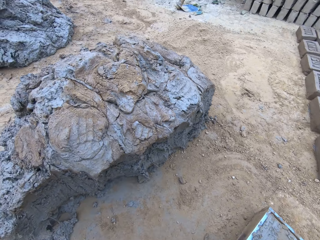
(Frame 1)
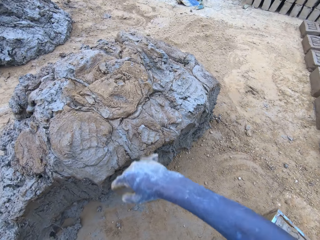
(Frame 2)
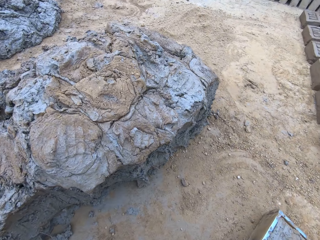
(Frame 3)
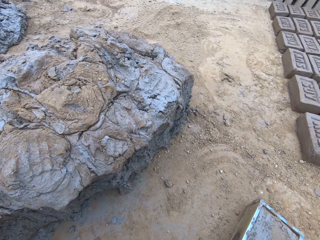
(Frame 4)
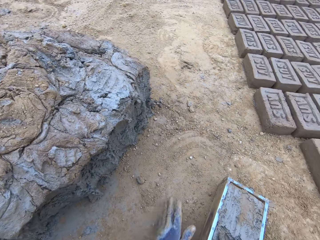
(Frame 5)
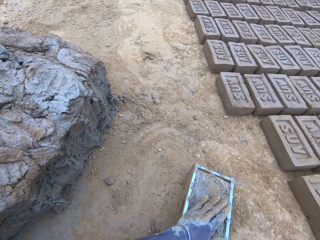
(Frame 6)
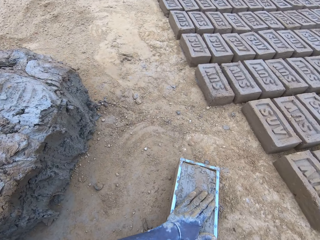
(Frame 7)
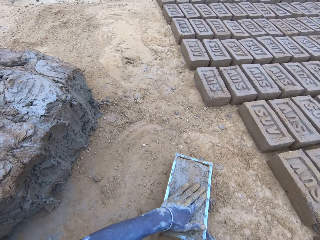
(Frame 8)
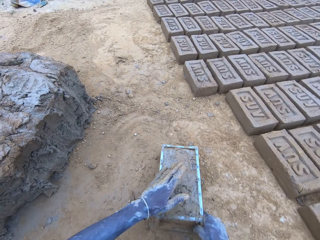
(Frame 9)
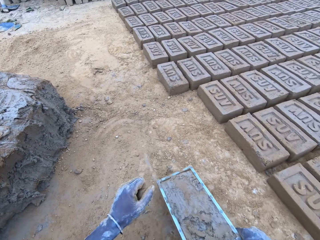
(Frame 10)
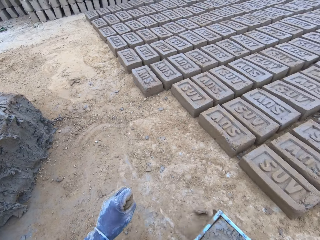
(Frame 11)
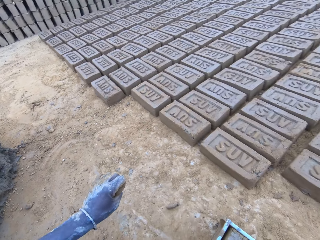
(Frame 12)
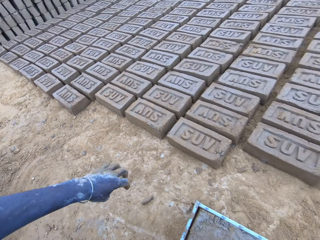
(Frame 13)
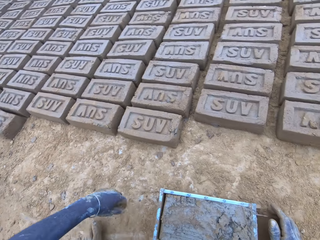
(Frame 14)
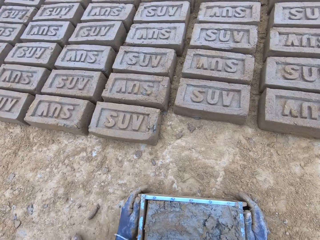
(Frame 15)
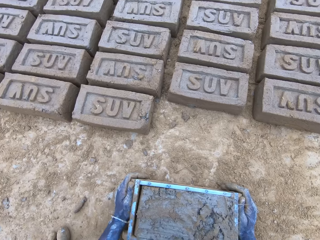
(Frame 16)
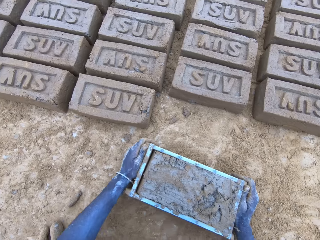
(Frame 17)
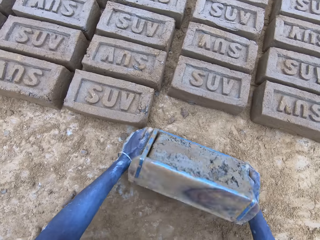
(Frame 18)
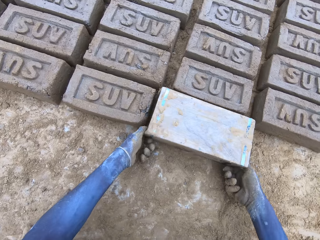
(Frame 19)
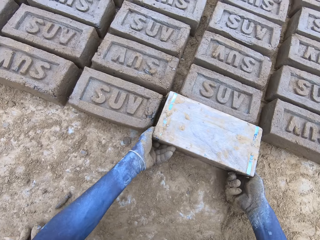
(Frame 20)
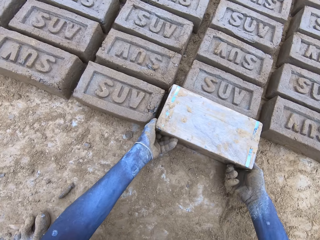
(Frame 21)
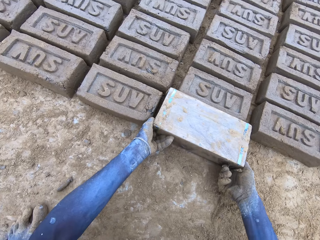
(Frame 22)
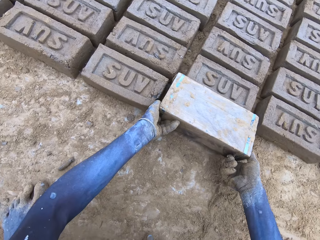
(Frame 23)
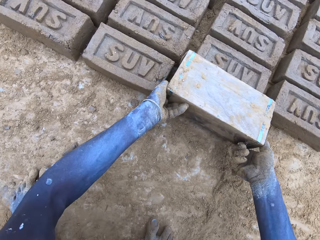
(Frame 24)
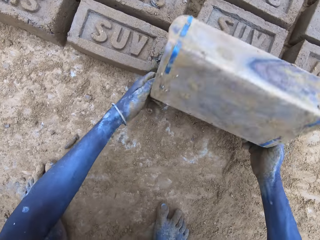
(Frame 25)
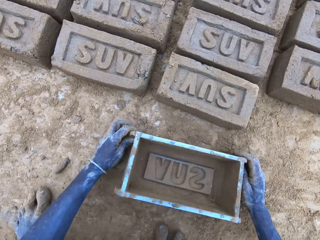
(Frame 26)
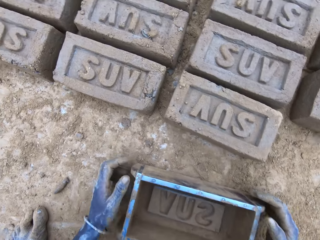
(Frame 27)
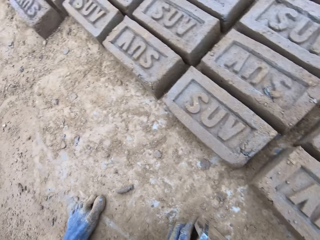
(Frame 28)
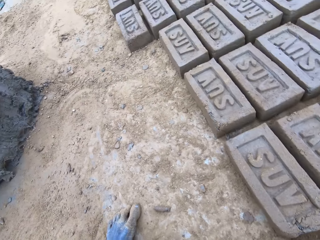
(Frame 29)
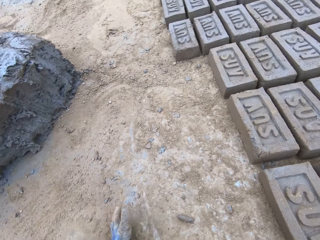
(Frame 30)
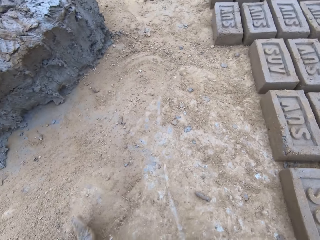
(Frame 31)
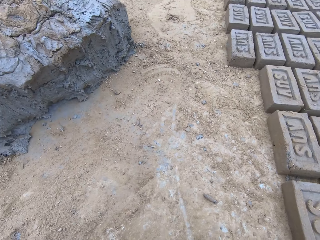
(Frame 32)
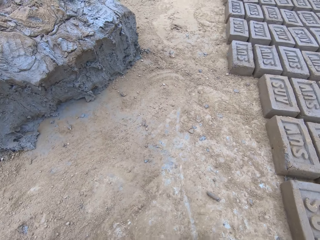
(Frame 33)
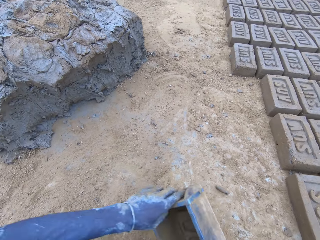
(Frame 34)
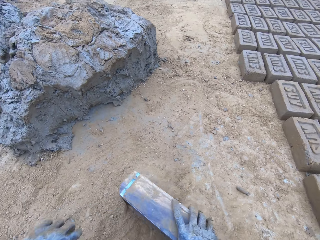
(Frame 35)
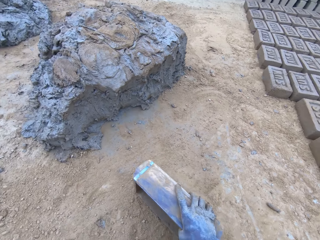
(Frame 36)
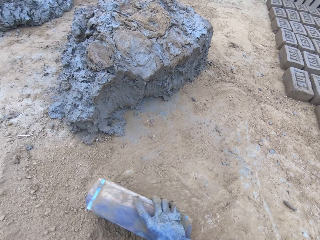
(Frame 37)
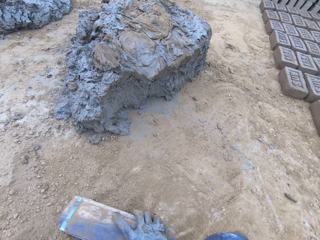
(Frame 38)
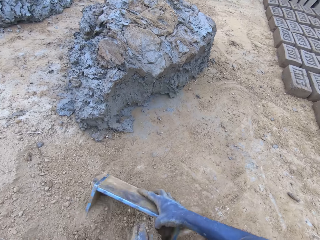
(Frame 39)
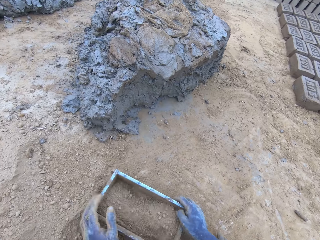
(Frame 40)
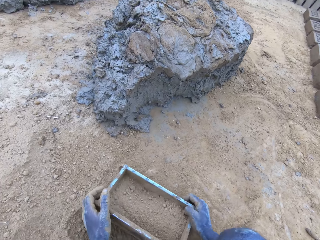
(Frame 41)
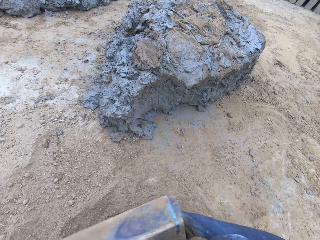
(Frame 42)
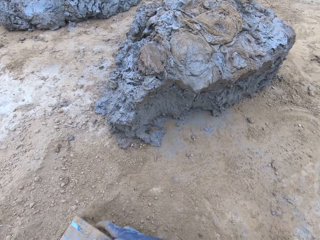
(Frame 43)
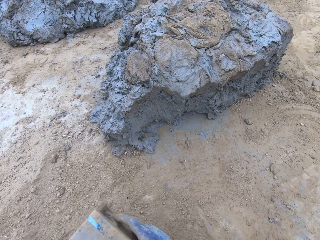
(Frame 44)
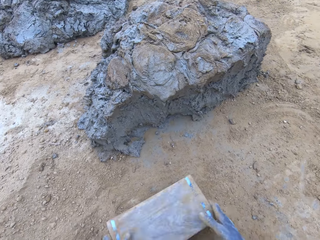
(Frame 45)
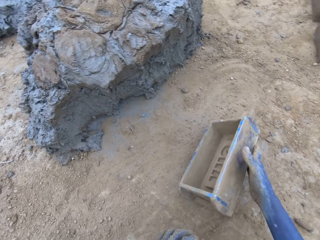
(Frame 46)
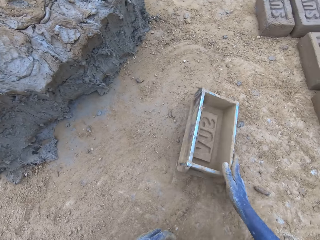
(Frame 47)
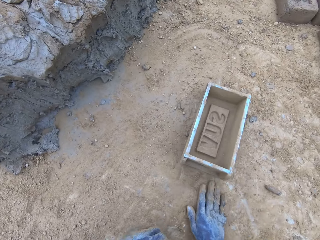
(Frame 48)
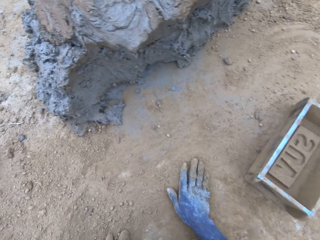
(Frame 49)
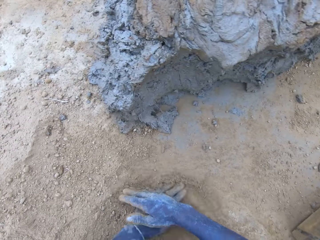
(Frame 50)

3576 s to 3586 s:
The camera wearer throws the mud on the pile of mud. They pour the mud in the brickmold or wooden brick moulder on the ground. They make a brick. They put soil in the brickmold. They pour the soil from the brickmold on the ground.

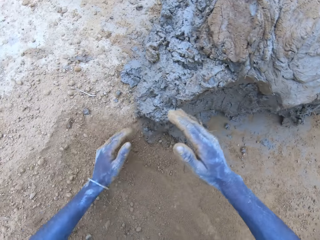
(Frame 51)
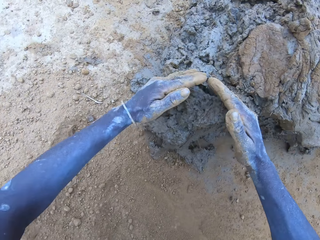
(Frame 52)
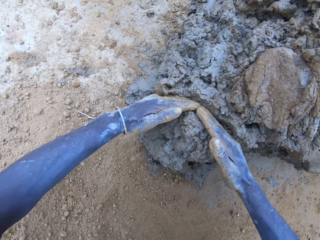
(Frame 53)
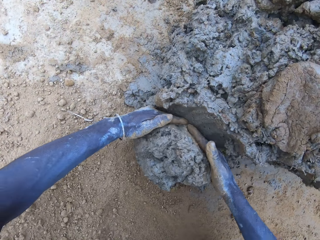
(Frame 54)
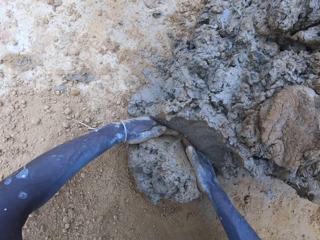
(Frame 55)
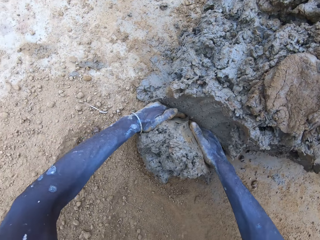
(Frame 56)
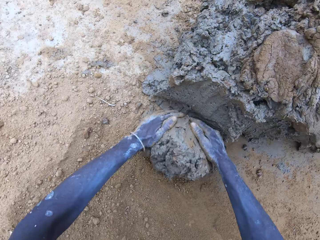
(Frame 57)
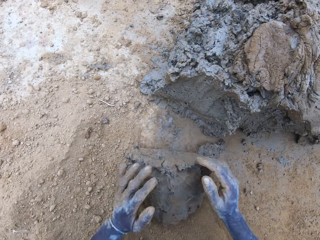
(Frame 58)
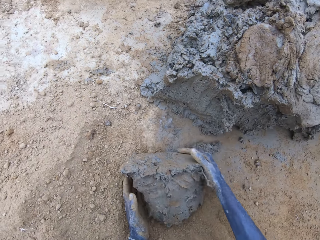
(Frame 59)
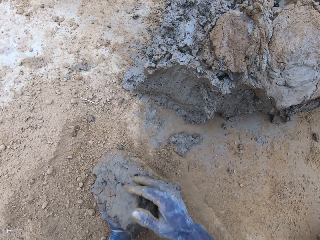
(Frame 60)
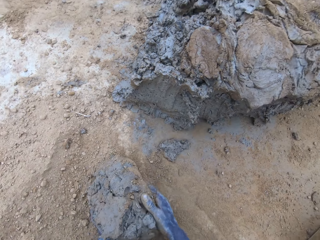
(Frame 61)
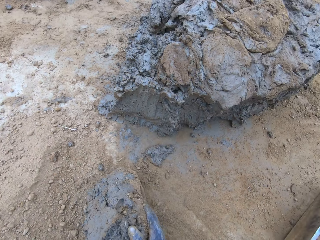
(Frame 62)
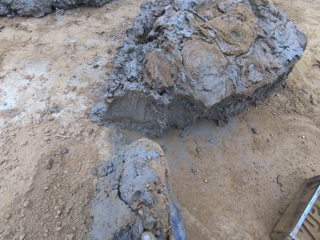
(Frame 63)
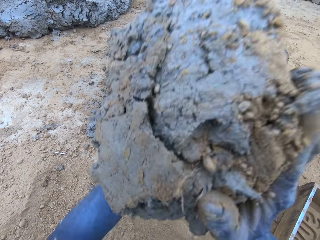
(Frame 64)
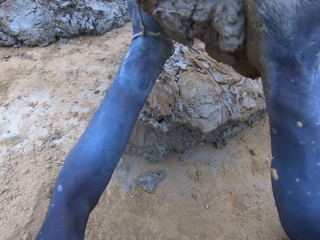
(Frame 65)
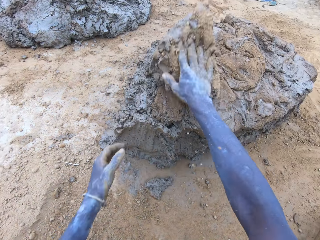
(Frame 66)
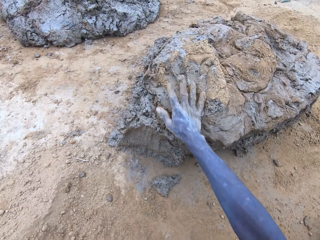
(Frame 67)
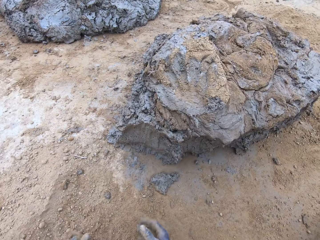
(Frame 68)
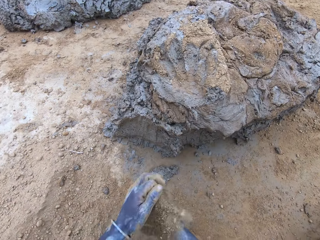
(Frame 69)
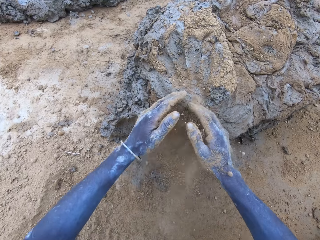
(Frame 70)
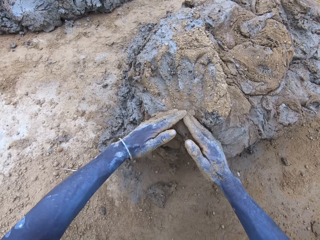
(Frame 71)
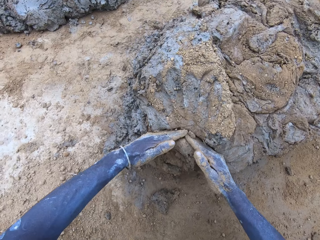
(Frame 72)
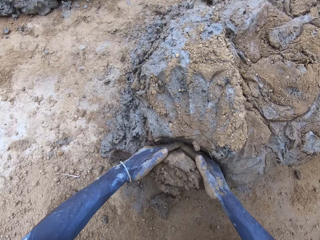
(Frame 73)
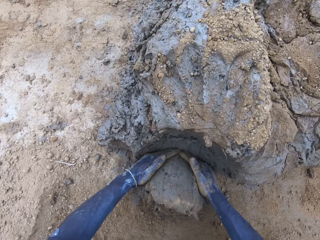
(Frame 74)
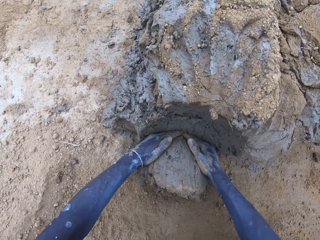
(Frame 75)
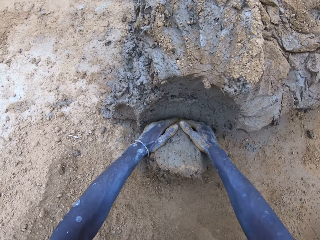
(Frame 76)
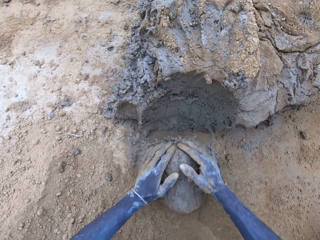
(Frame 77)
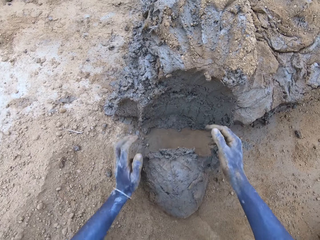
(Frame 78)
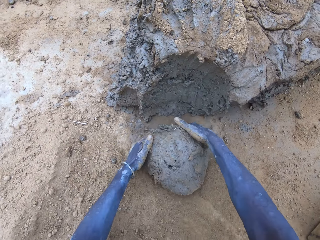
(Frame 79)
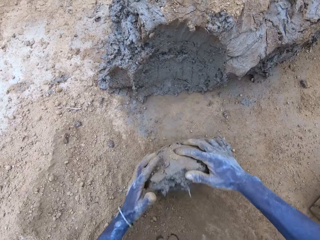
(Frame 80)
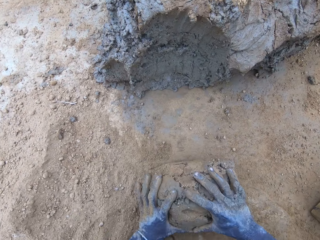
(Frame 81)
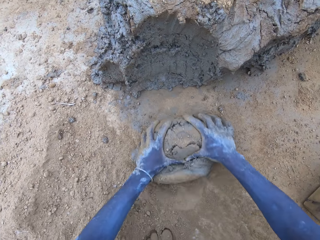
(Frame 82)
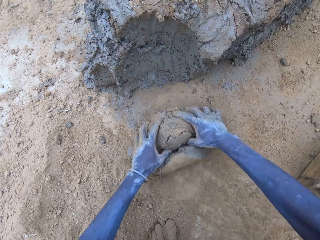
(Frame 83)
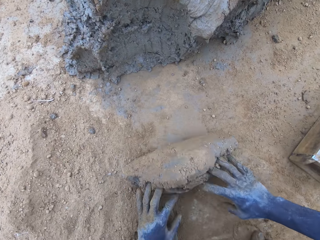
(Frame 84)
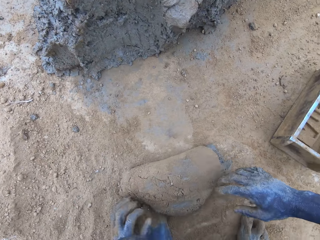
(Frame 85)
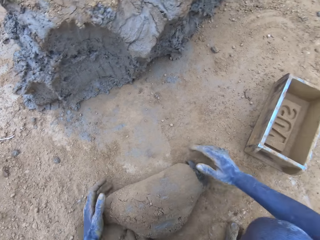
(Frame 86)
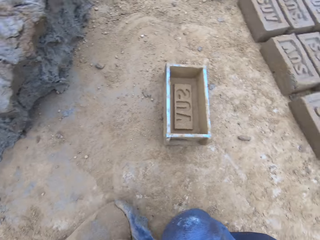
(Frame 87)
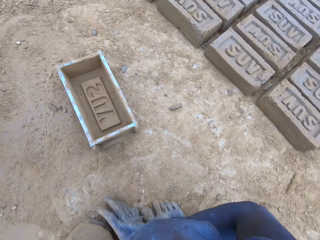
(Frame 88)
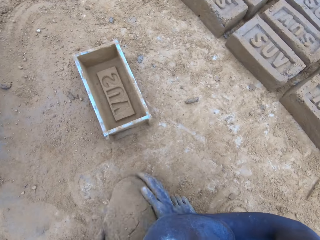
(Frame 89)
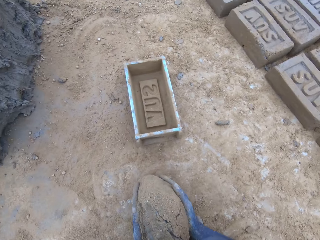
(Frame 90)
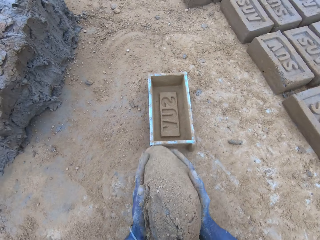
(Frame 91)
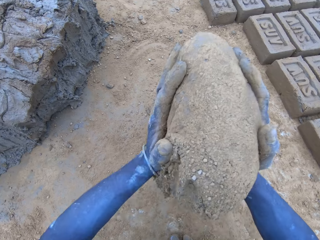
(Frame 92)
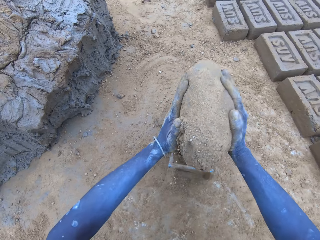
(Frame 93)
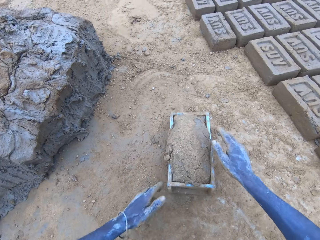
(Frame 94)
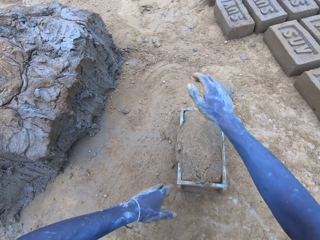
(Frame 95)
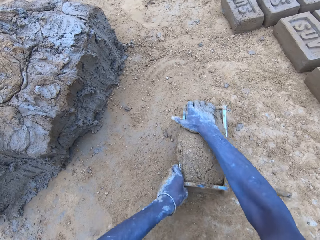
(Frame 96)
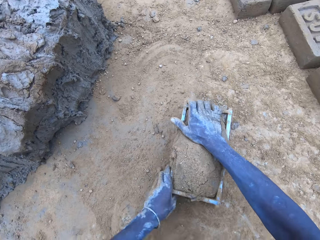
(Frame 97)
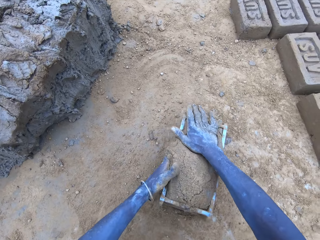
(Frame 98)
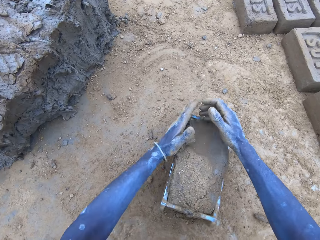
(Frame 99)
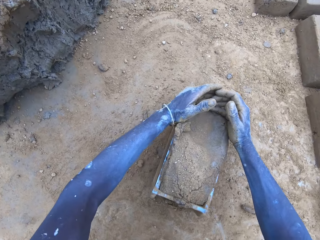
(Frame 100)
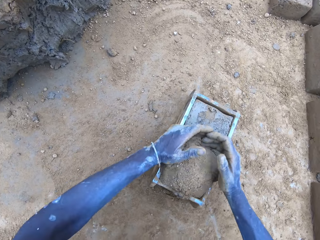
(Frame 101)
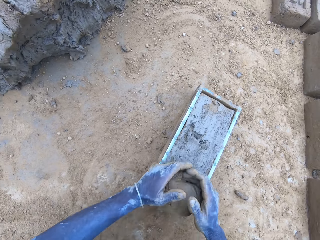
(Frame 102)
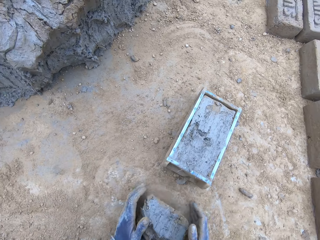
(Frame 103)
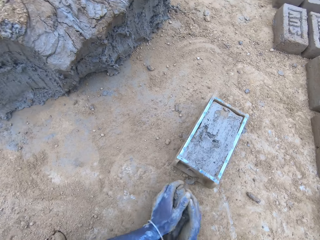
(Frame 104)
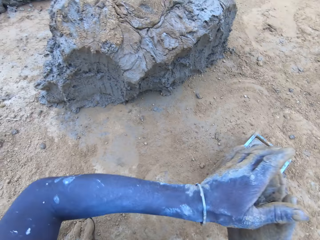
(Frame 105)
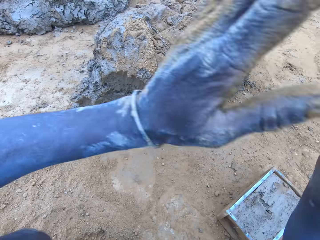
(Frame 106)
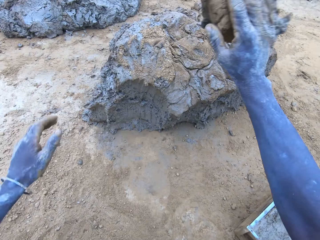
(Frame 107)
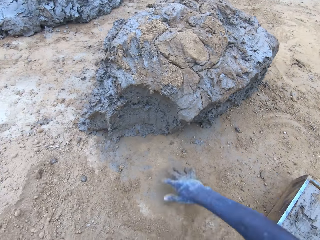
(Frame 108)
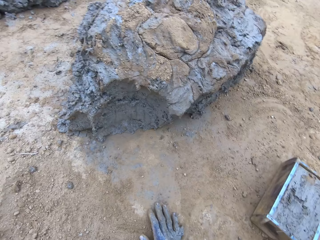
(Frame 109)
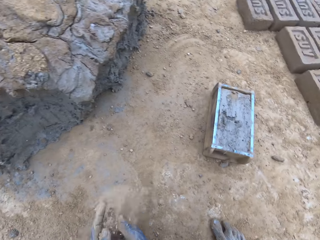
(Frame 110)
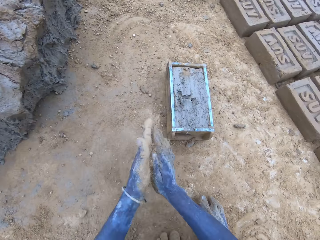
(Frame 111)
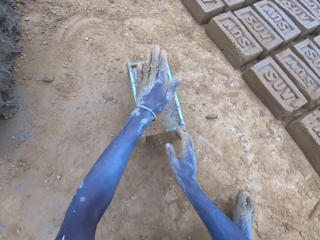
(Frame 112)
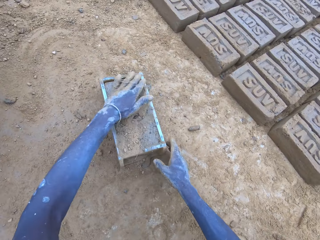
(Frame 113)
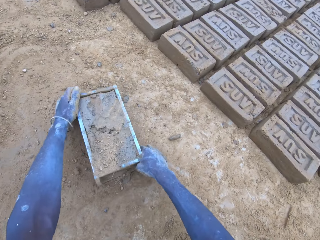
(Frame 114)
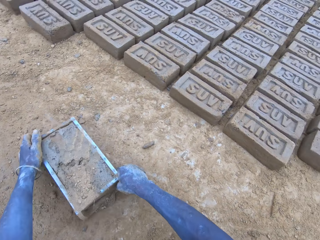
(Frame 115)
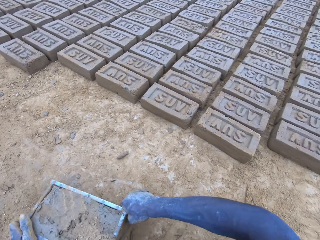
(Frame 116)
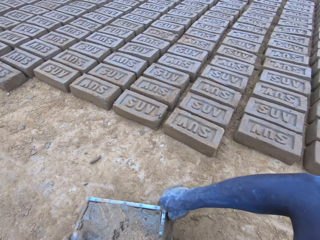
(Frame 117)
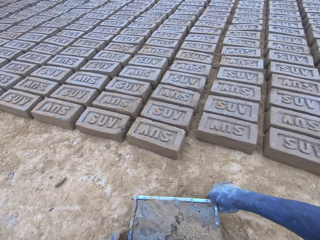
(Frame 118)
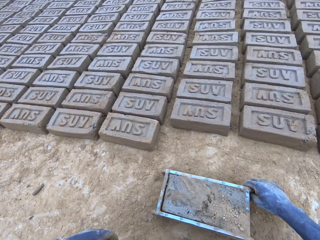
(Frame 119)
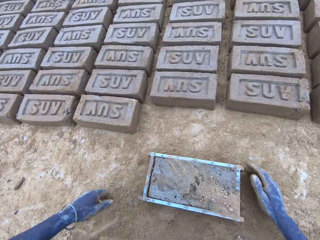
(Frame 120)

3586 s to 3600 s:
The camera wearer scoops mud. They throw the mud on the pile of mud. They scoop mud. They put the mud in the wood brick moulder or brickmold. They scoop the excess mud on the brickmold. They throw the mud on the pile of mud.
